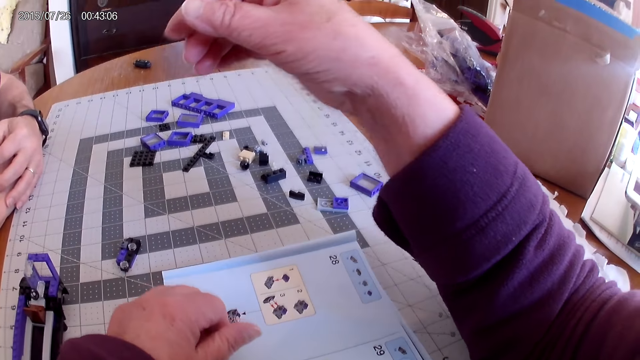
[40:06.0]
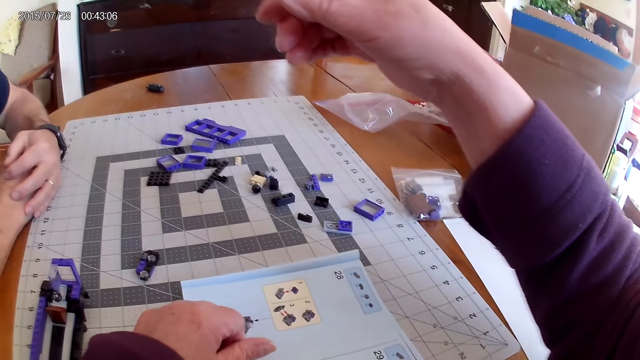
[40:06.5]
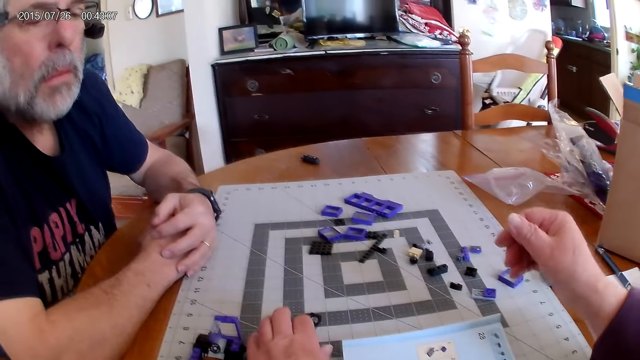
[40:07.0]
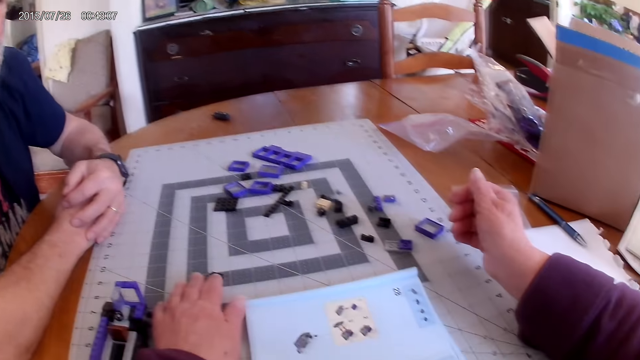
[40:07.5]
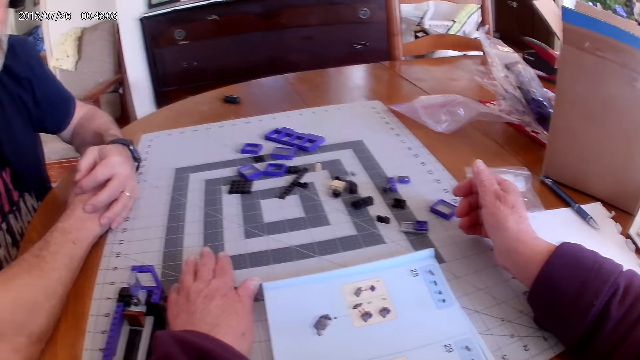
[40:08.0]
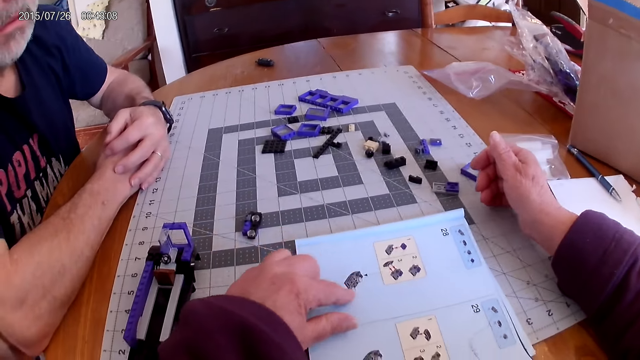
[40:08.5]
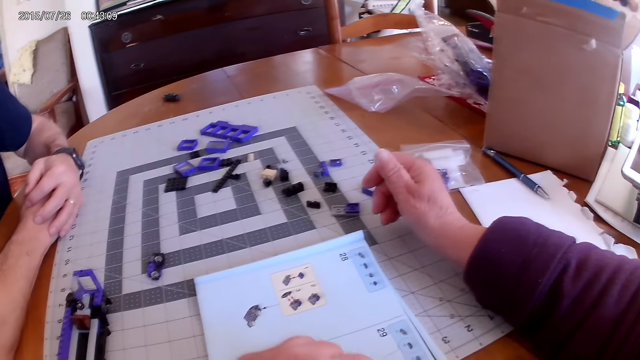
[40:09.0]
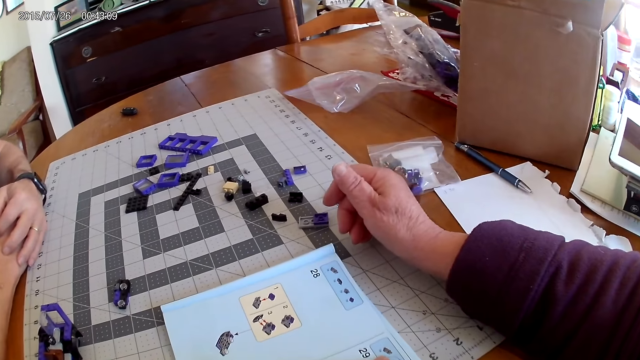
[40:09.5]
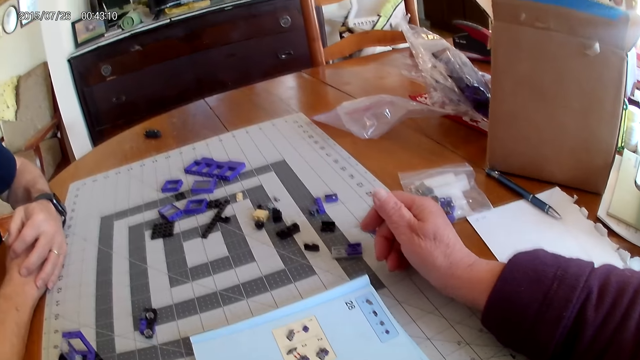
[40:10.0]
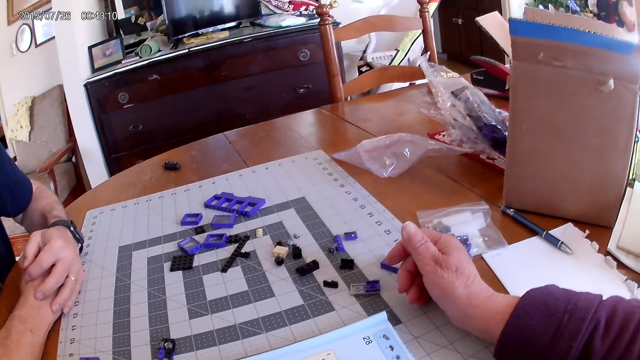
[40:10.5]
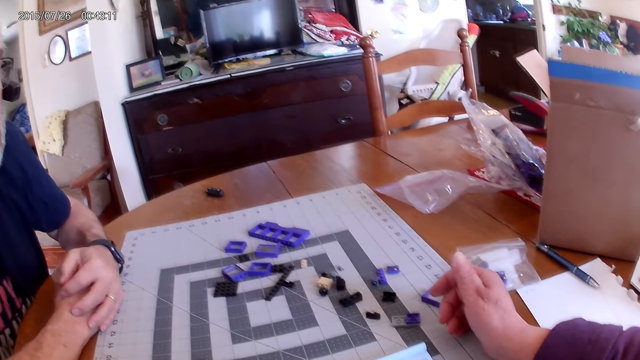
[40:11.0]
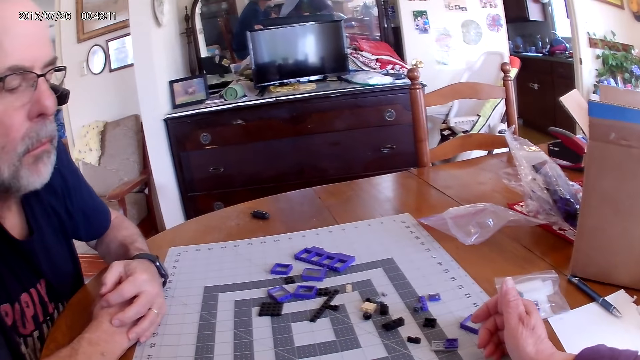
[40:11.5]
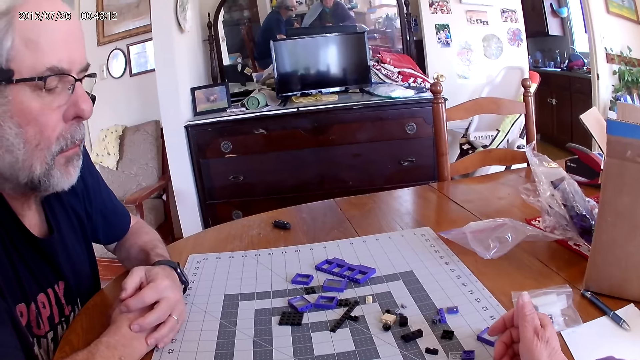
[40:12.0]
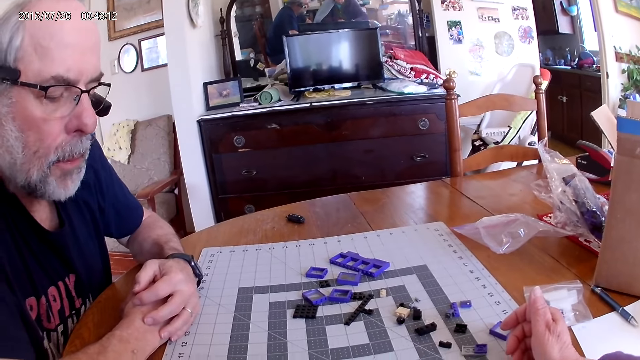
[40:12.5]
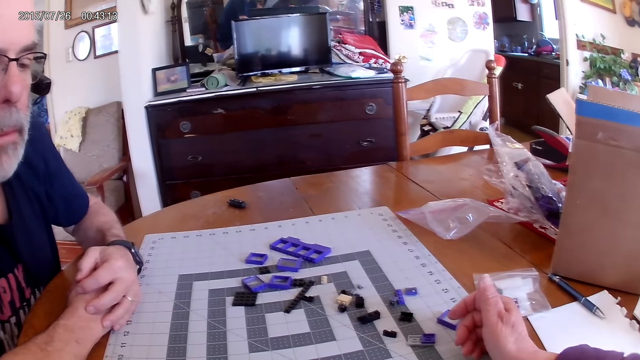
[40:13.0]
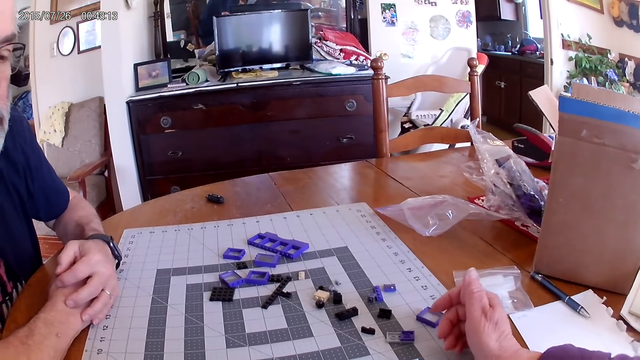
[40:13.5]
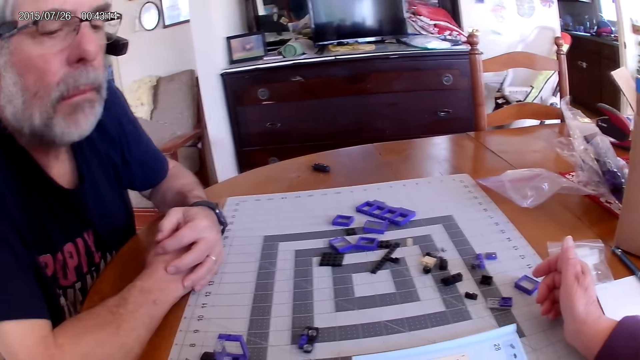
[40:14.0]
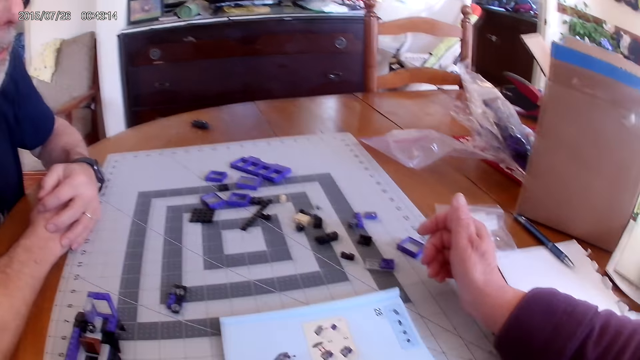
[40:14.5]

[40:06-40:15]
The camera wearer looks at the instructional manual book.

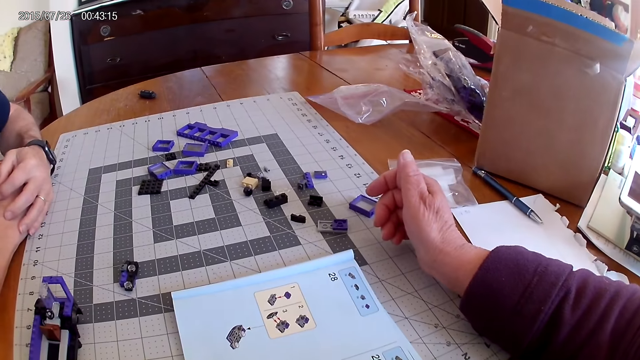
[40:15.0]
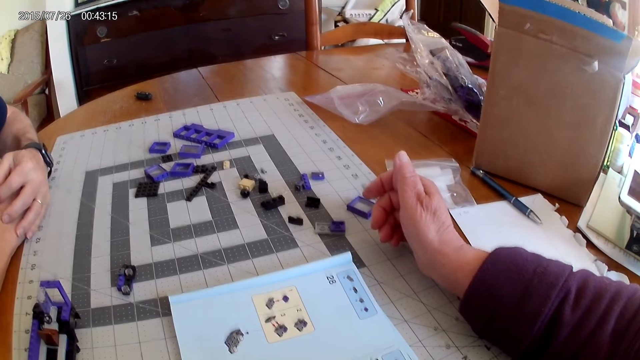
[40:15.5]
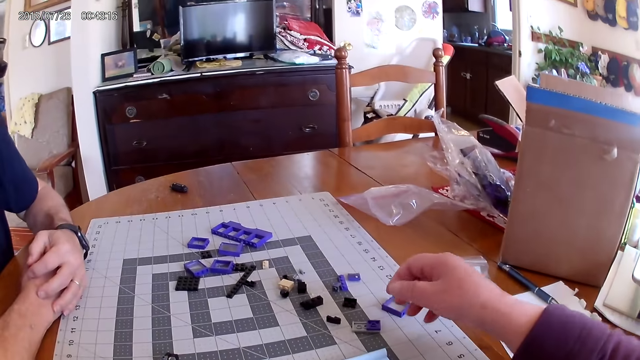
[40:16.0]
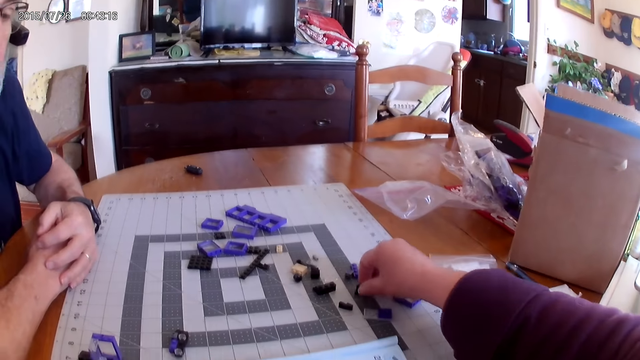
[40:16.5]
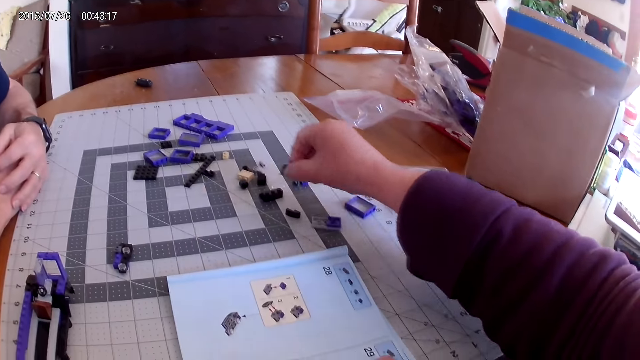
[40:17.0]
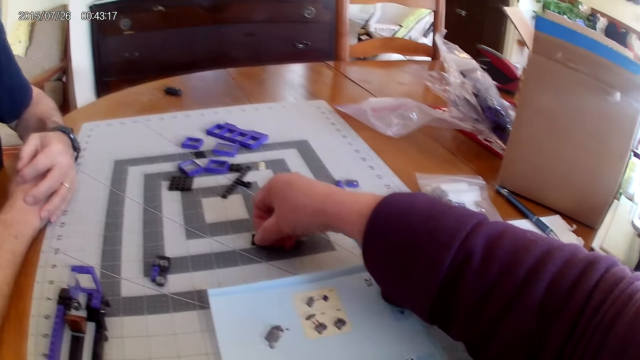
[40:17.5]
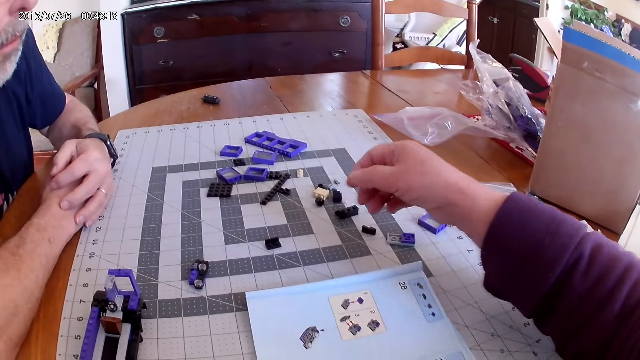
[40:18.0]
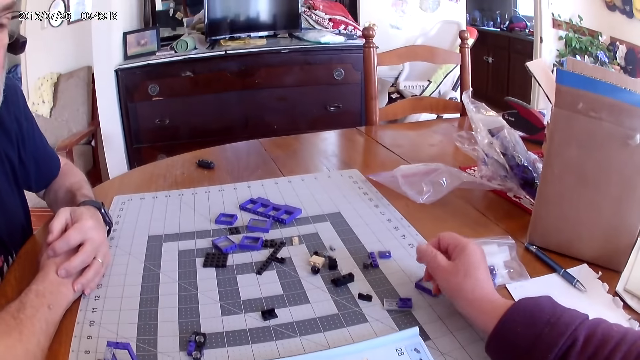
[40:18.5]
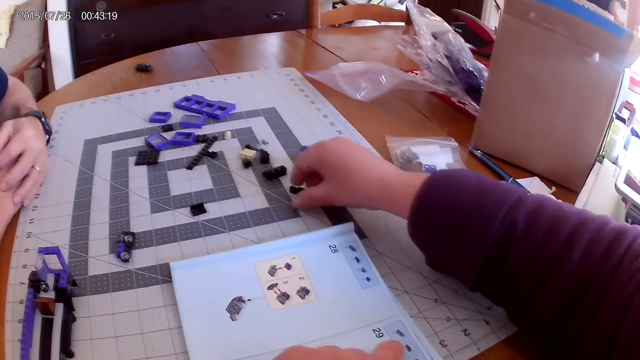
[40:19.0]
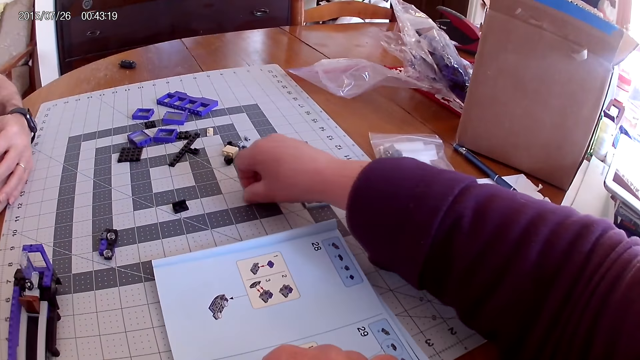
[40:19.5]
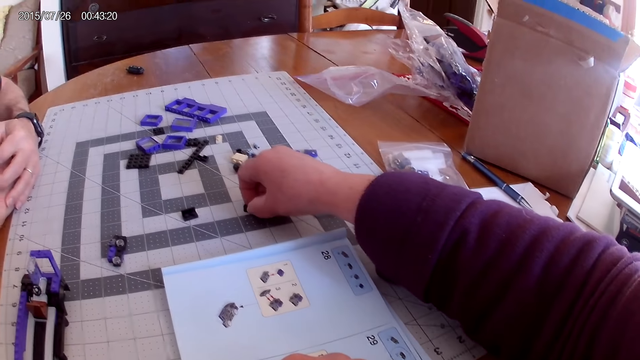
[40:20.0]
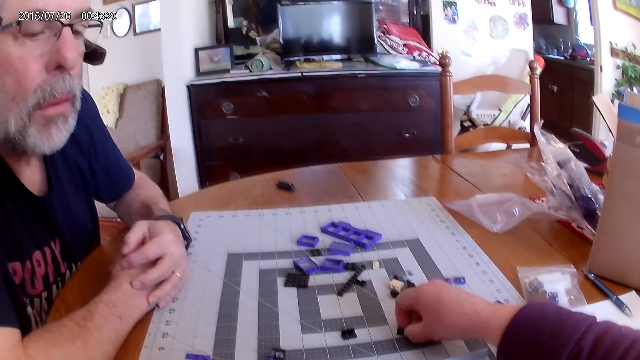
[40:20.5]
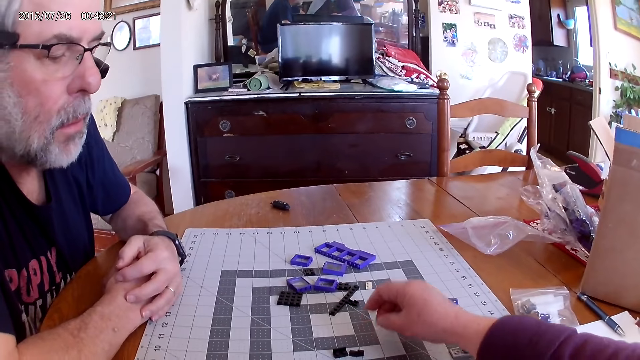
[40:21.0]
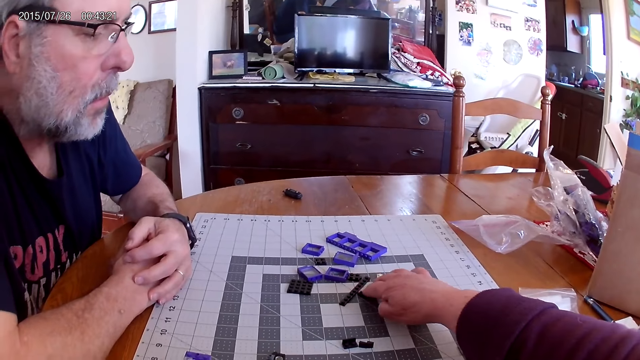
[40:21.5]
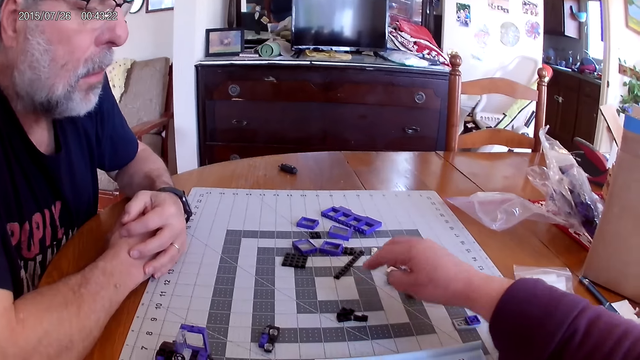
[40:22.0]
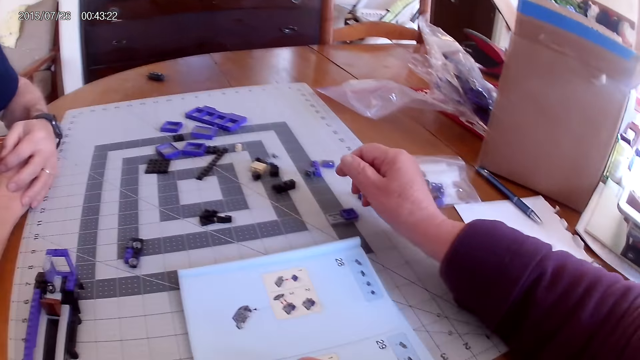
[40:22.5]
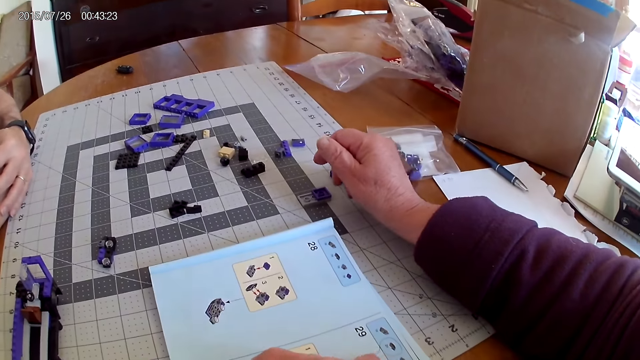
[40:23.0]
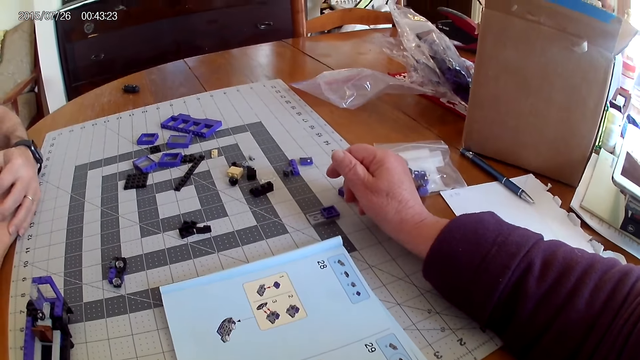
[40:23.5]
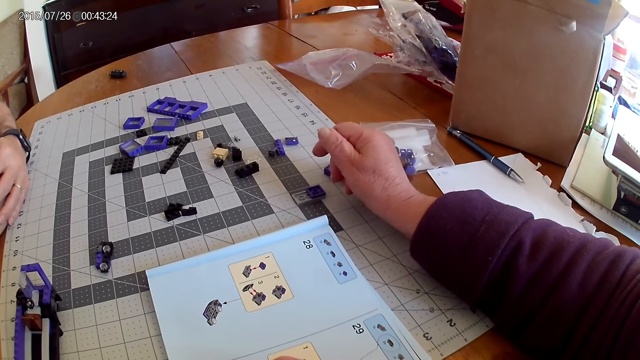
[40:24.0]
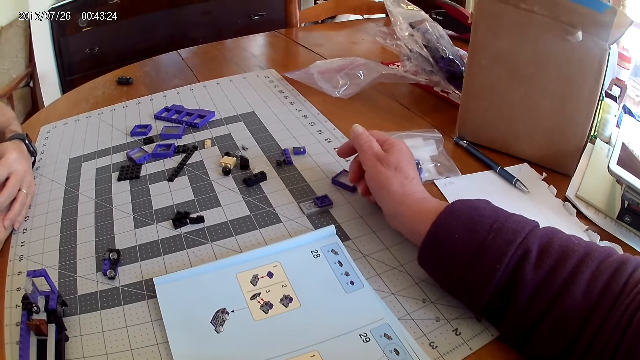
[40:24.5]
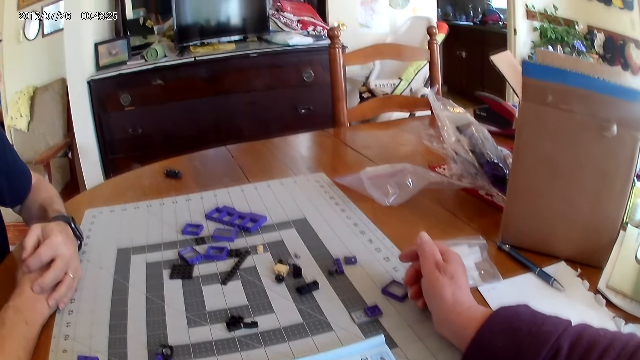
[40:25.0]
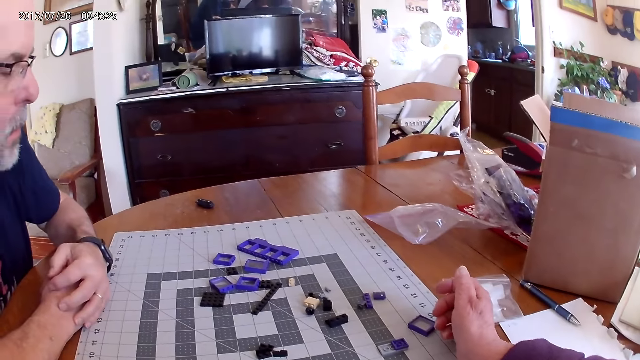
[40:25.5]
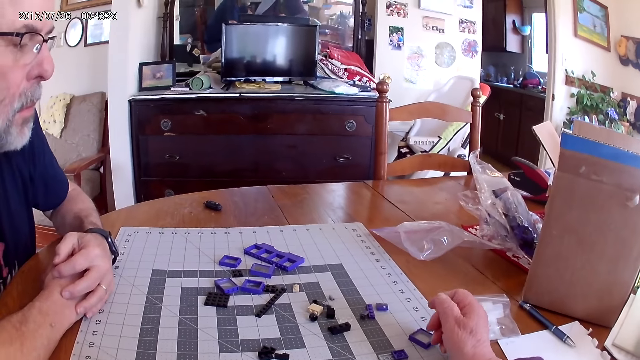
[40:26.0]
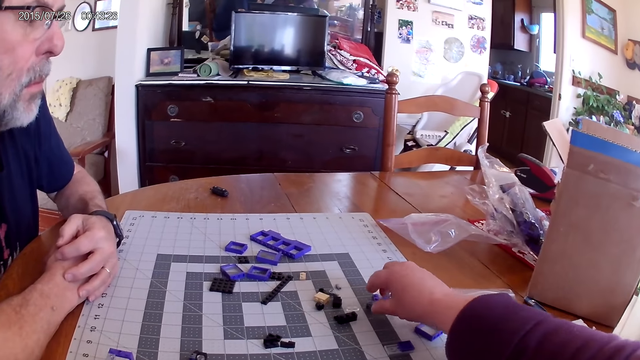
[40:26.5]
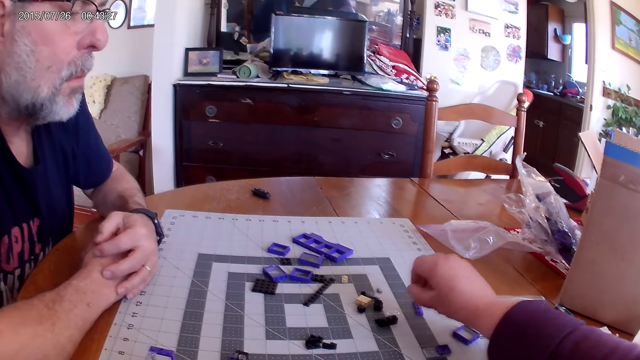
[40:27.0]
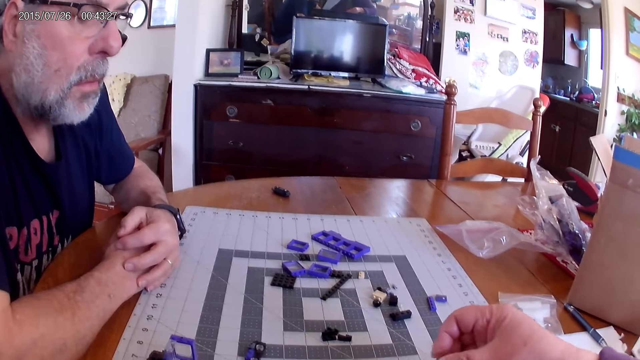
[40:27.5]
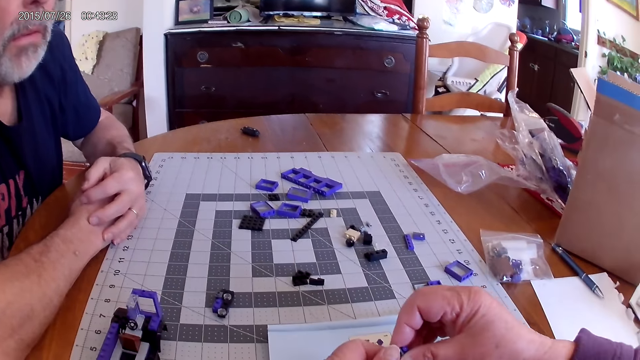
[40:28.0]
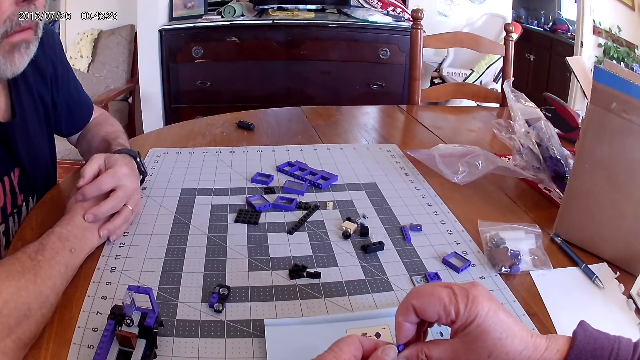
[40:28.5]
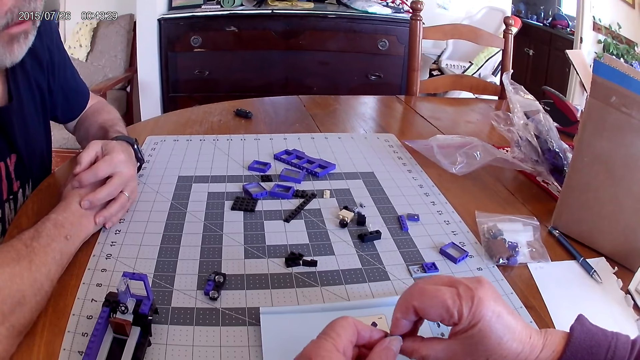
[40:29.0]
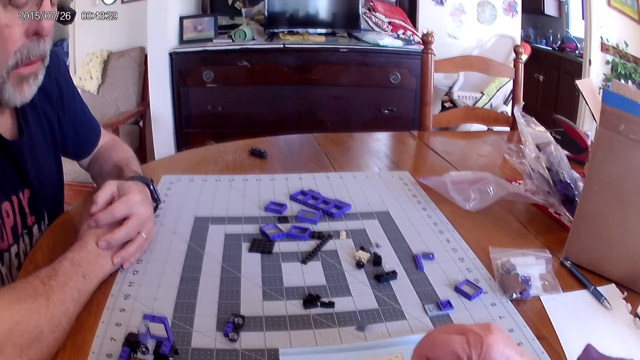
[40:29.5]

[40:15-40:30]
The camera wearer picks a plastic model. They move the plastic pieces on the table. They look at the instructional manual book. They pick the plastic piece.
